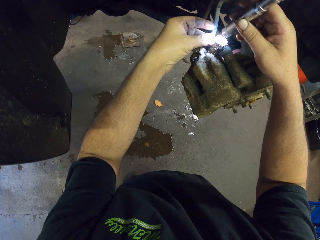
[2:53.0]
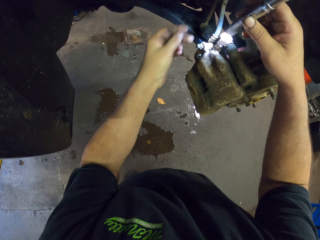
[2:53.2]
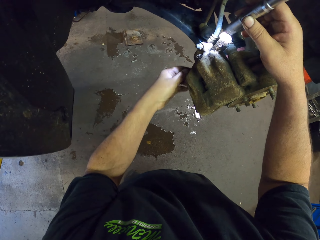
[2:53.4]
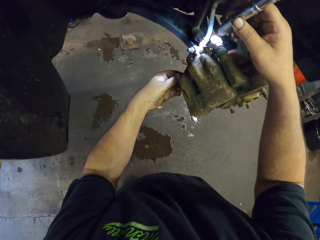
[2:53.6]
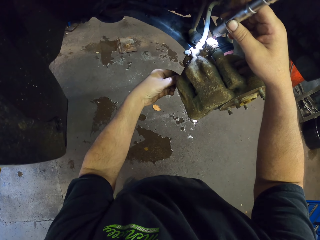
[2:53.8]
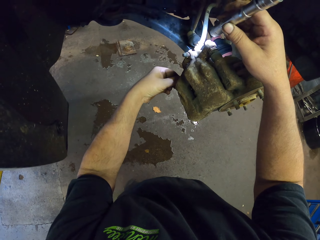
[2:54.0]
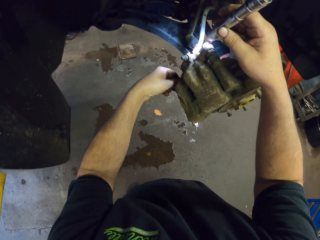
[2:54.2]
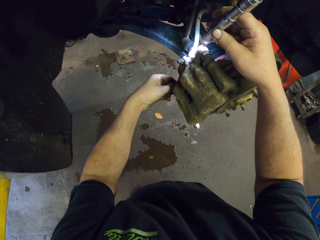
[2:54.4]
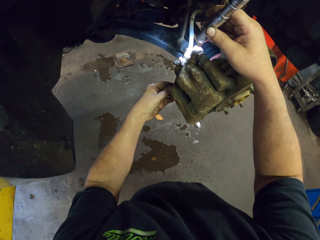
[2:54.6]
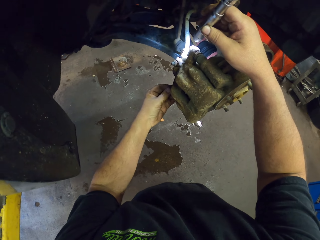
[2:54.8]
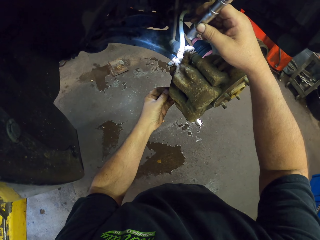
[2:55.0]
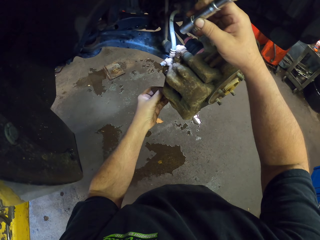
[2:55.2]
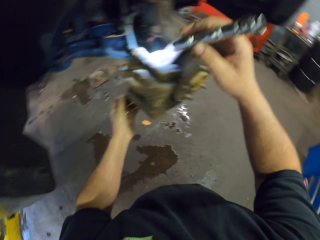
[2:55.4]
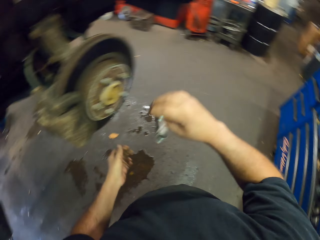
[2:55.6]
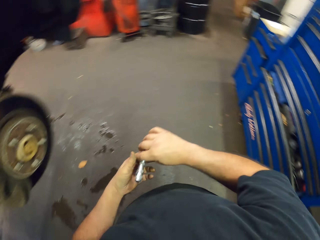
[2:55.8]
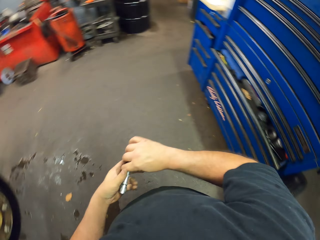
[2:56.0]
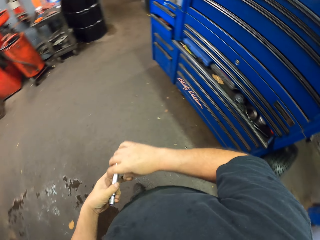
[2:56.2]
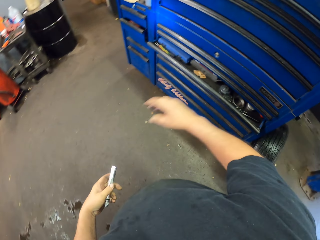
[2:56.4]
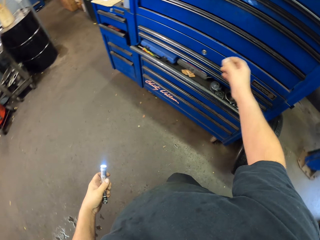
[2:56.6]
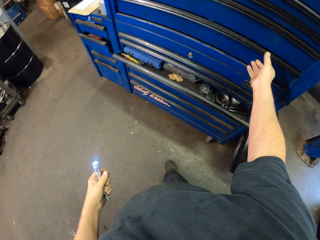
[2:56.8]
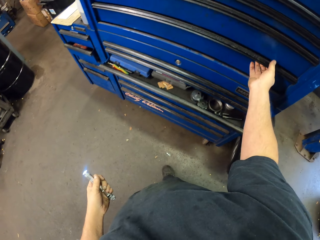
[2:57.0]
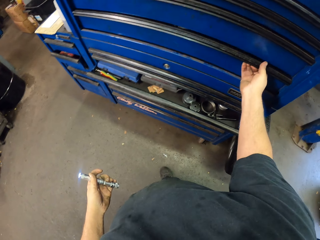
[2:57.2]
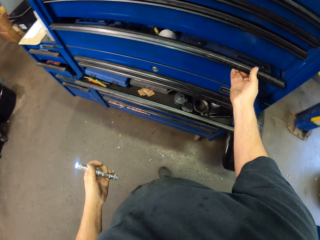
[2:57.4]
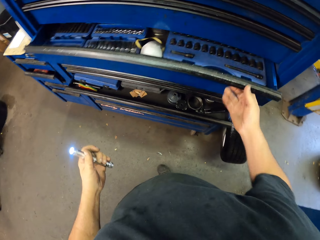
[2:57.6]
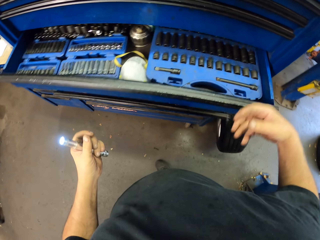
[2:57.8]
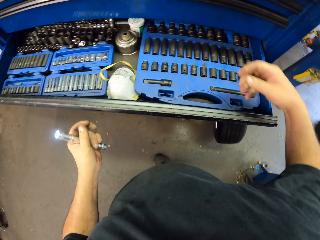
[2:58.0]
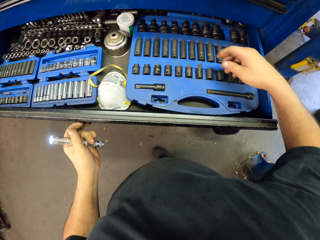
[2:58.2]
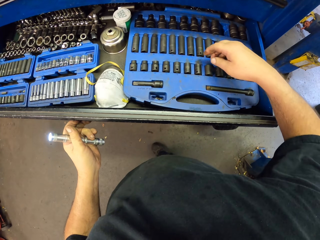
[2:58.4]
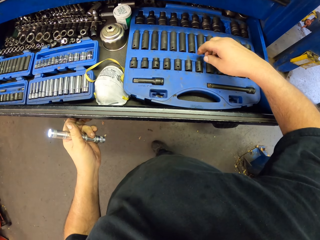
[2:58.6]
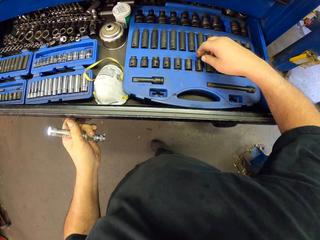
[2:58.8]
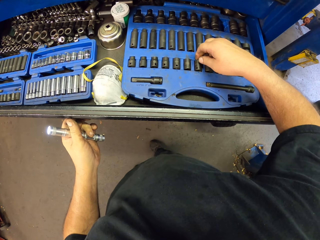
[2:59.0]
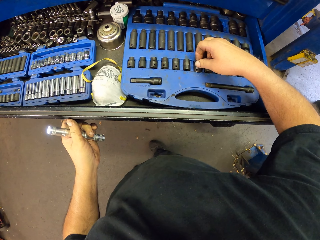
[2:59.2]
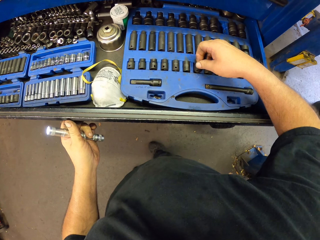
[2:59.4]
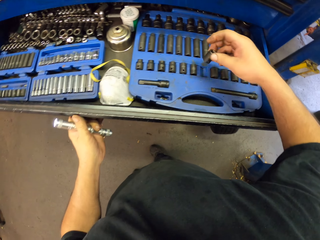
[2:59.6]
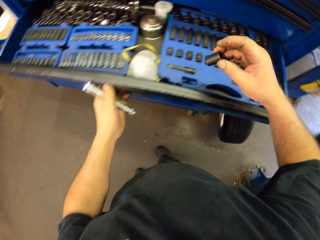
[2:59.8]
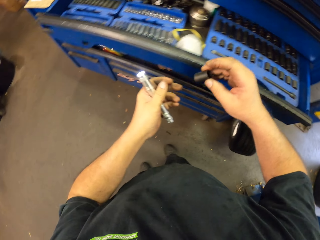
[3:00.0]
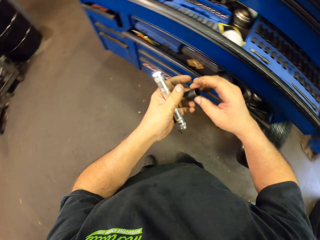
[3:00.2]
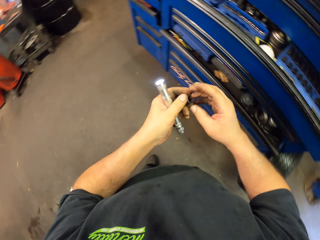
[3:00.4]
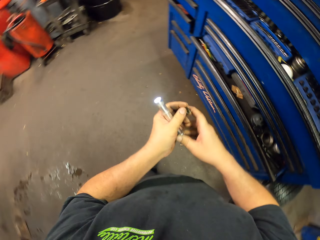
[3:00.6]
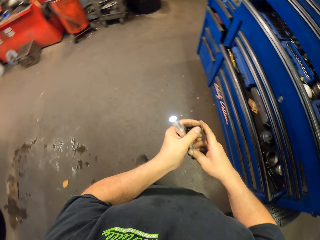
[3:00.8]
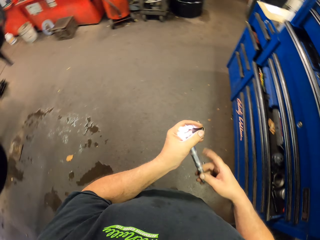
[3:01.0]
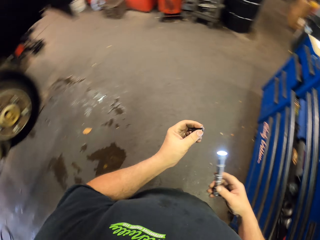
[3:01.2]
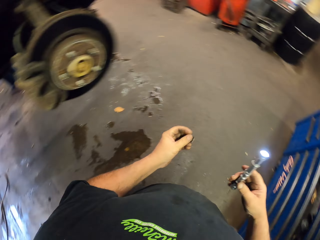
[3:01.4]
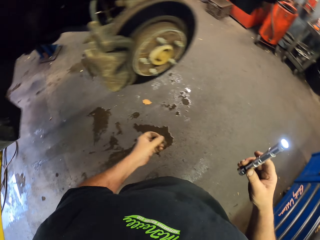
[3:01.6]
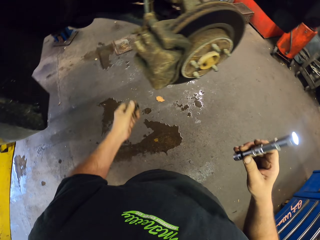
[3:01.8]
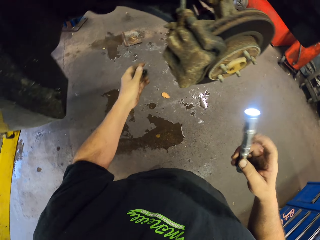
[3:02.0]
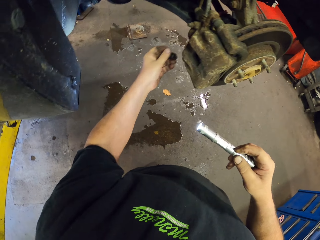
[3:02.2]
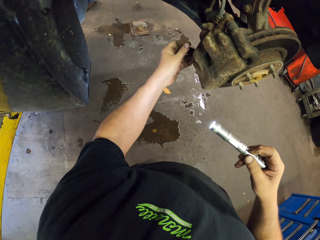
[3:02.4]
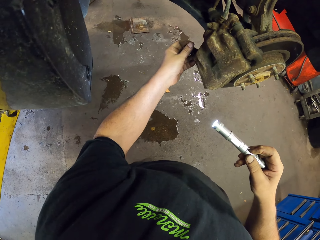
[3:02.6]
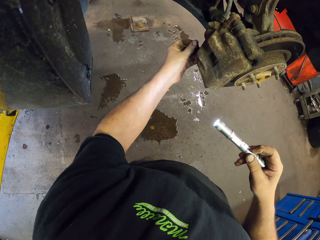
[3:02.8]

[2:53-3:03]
The camera wearer opens the drawer. They pick up a nut and take the lid.

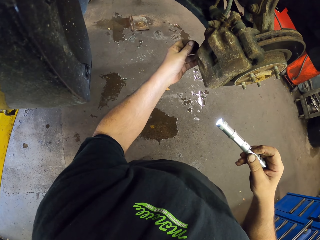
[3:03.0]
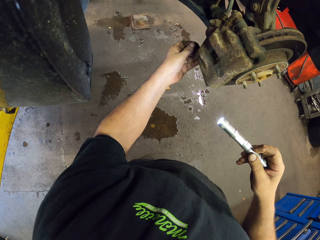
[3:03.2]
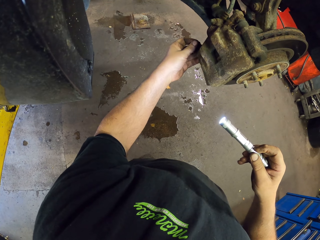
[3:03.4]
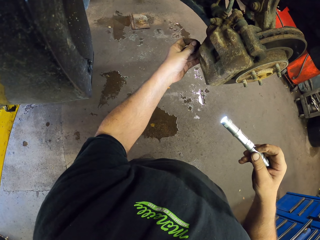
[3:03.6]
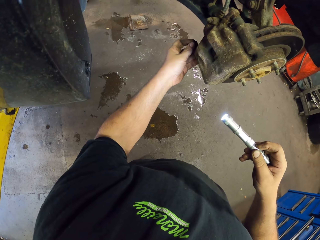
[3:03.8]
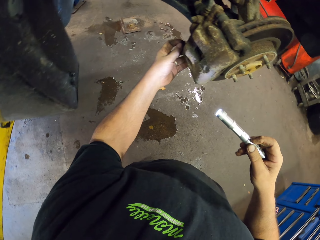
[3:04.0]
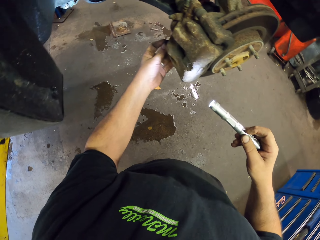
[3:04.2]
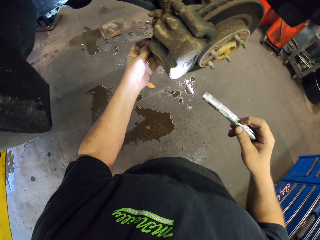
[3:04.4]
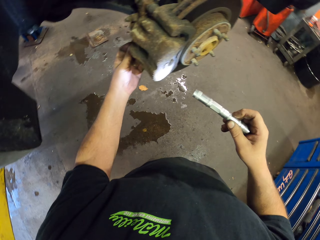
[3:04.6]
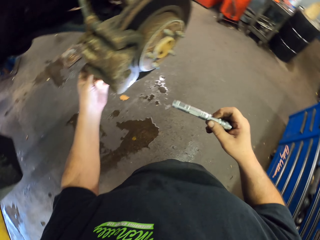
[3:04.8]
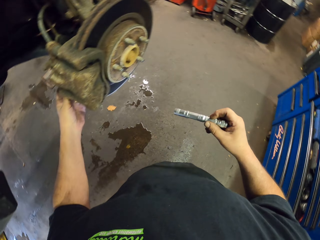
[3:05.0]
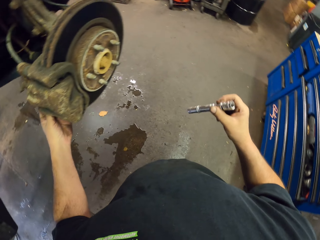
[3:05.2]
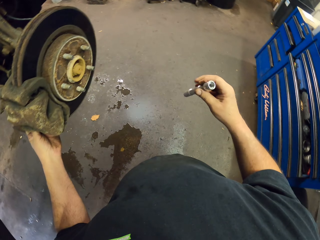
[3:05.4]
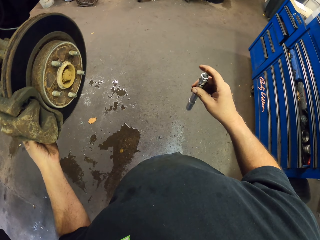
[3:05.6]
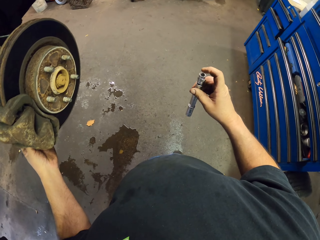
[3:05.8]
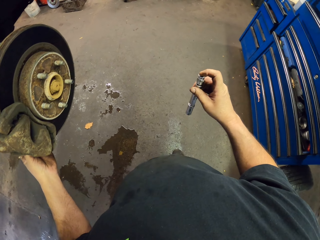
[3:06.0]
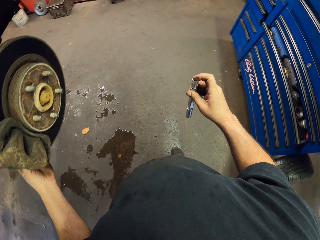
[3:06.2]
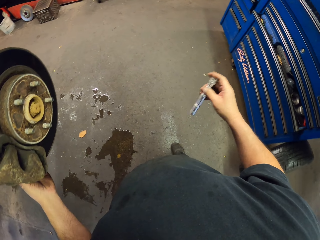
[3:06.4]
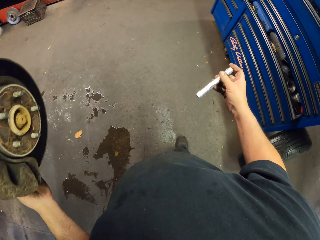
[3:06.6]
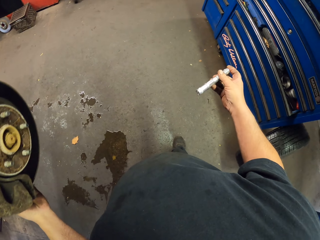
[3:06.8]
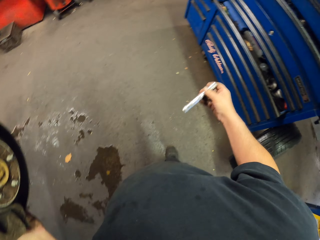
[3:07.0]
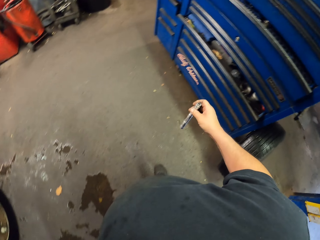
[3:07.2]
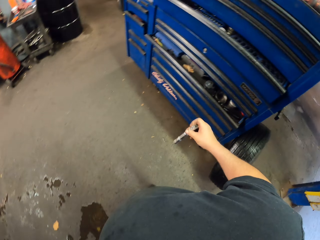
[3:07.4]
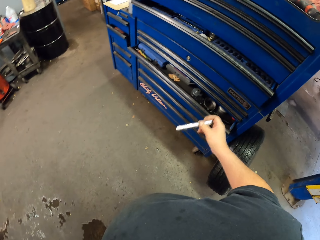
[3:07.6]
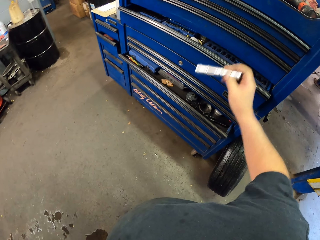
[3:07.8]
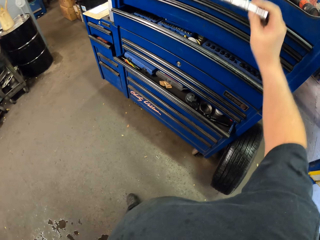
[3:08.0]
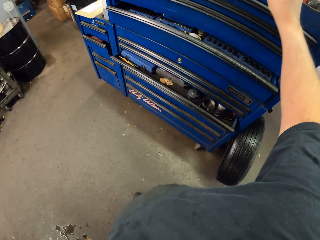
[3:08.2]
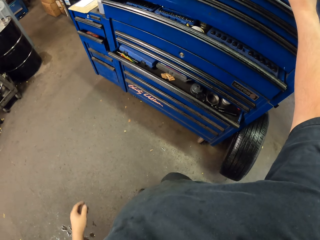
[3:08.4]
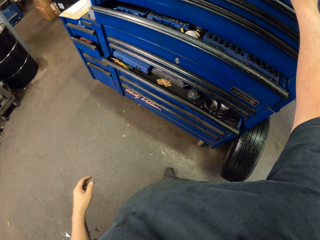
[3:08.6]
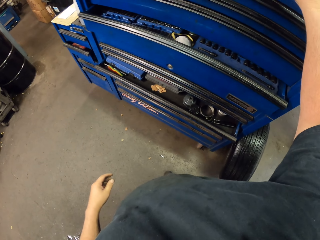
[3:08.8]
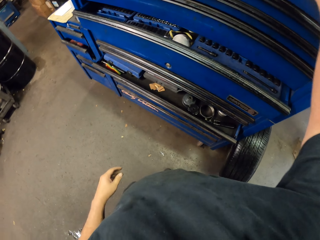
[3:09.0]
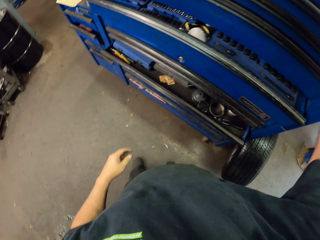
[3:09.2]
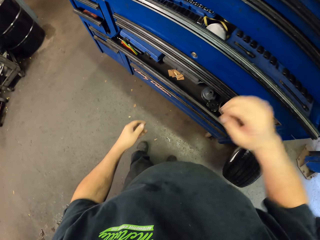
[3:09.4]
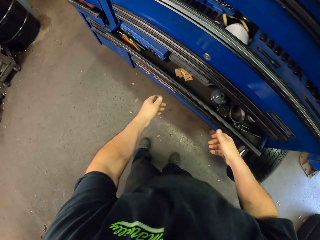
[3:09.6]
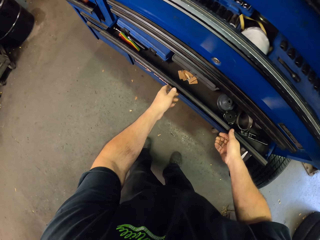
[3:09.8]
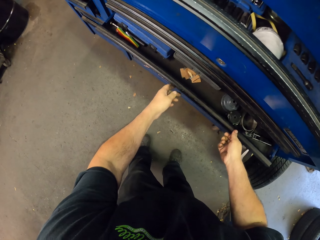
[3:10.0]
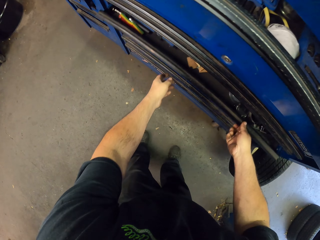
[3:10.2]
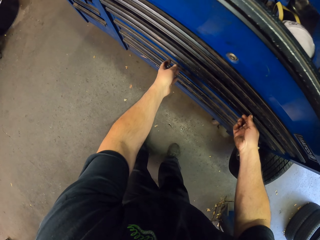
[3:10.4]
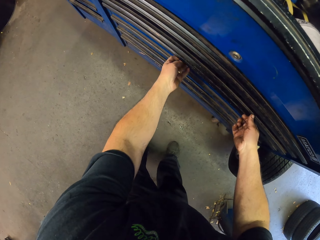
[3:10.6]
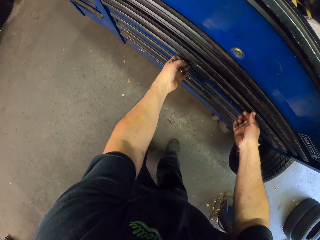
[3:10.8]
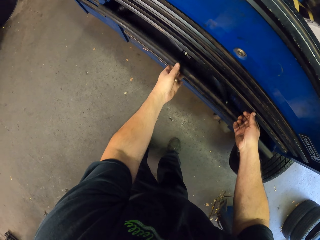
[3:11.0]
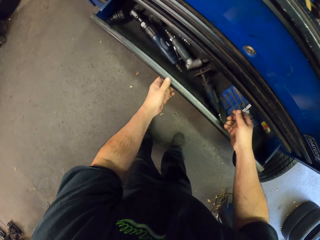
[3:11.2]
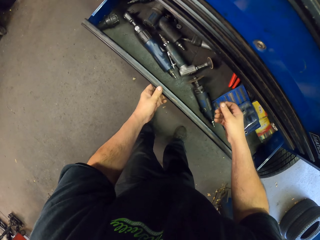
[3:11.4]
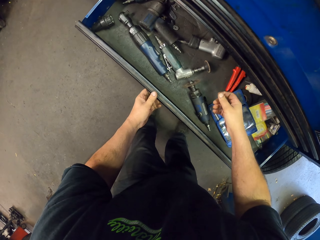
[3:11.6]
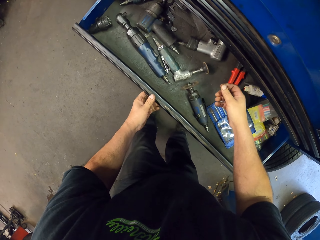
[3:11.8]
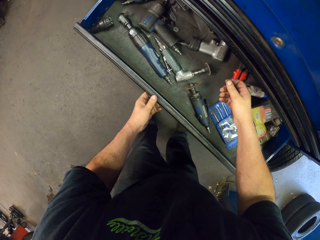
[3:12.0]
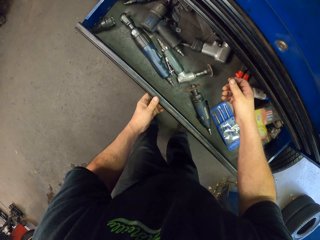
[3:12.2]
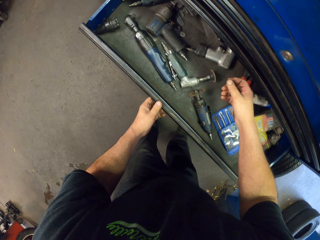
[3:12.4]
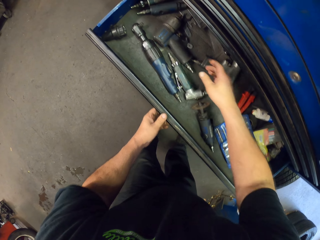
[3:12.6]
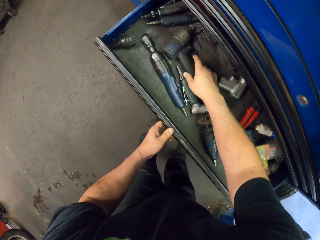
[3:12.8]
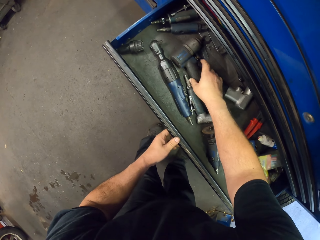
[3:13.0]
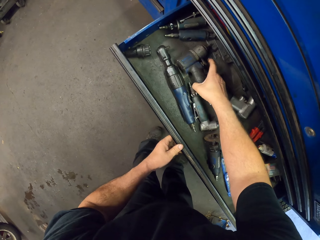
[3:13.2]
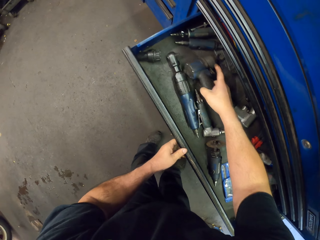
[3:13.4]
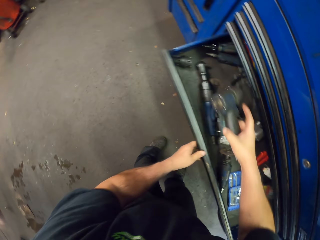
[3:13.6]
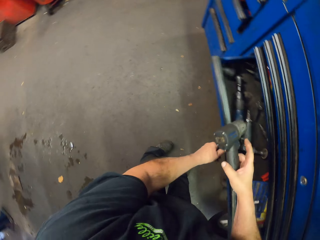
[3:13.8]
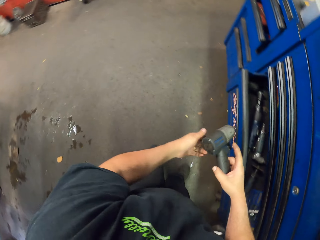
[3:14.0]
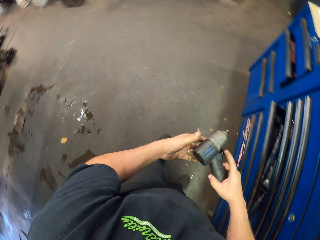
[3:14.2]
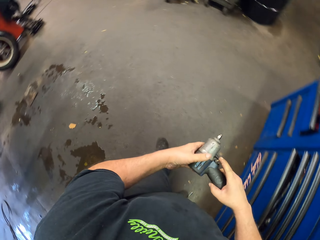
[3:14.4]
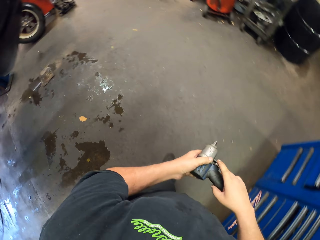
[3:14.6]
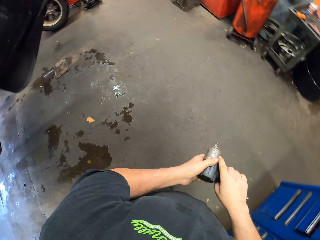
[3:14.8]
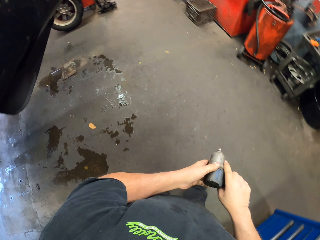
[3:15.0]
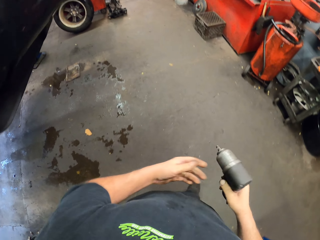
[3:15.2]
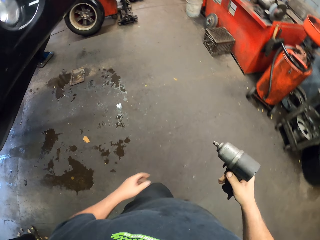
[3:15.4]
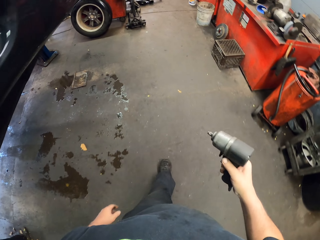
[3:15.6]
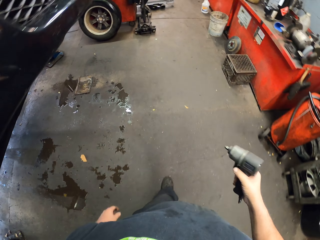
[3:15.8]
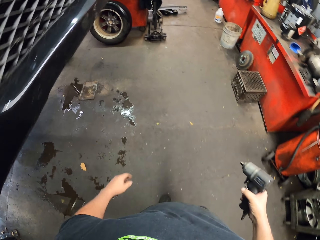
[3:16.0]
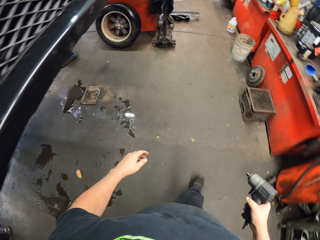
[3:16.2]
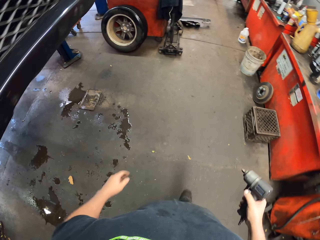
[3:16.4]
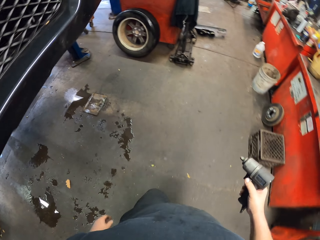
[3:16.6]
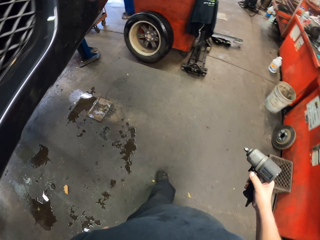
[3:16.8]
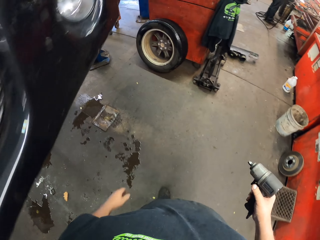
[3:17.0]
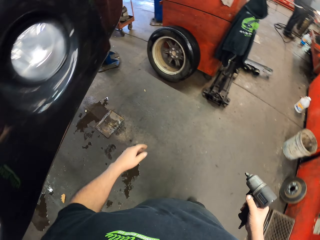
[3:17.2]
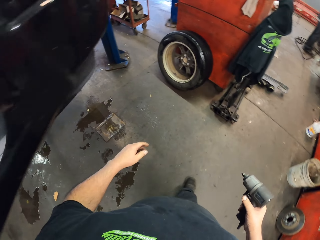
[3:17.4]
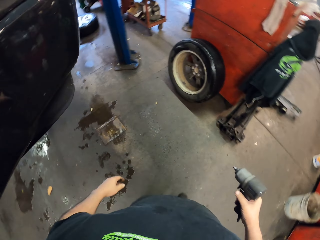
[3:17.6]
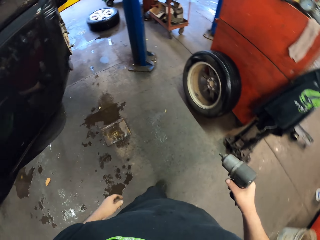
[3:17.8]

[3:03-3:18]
The camera wearer puts the nut in the wheel hub. They fix the lid on the spare wheel. They switch off the torch. They put the torch on top of the cupboard. They close the drawer. They pull a drawer. They take the bolt gun or drill on the drawer.
